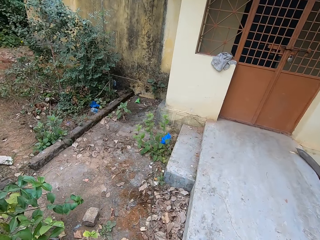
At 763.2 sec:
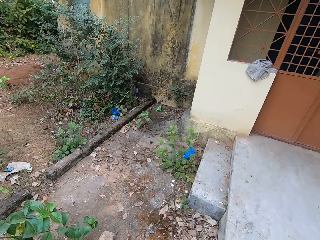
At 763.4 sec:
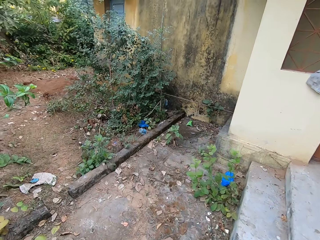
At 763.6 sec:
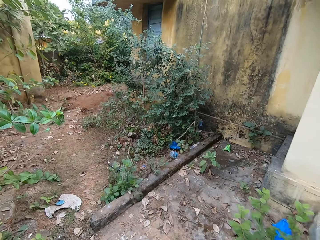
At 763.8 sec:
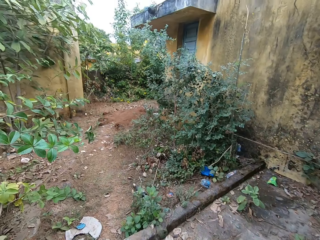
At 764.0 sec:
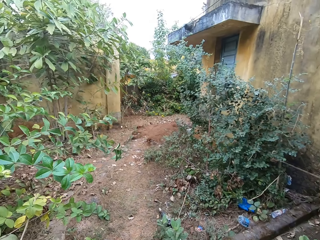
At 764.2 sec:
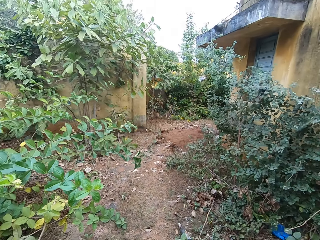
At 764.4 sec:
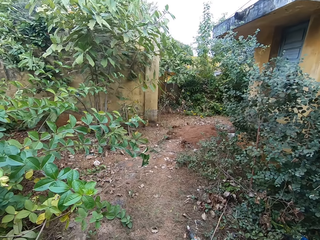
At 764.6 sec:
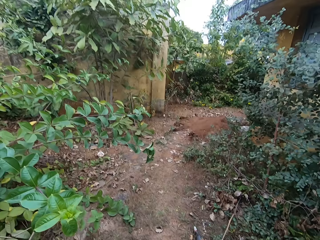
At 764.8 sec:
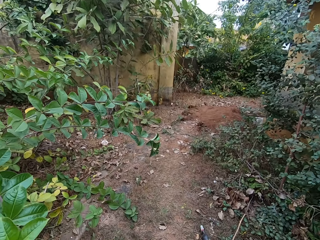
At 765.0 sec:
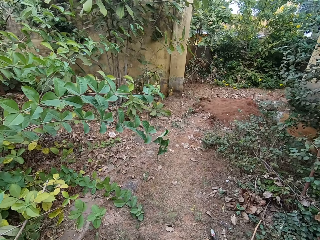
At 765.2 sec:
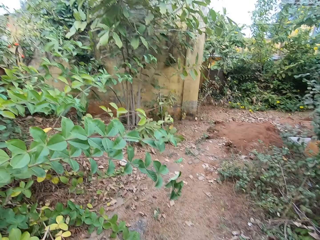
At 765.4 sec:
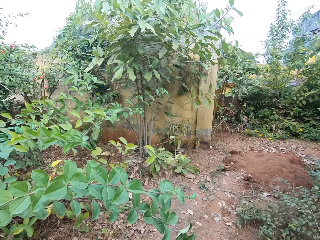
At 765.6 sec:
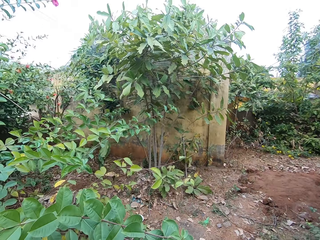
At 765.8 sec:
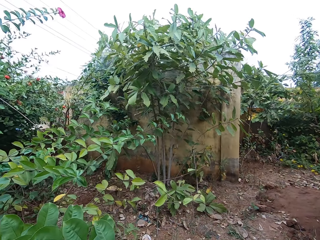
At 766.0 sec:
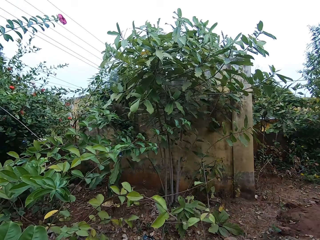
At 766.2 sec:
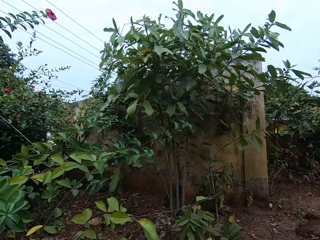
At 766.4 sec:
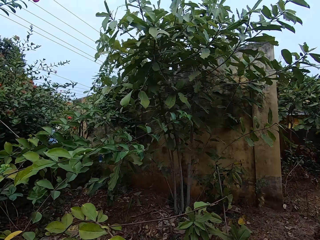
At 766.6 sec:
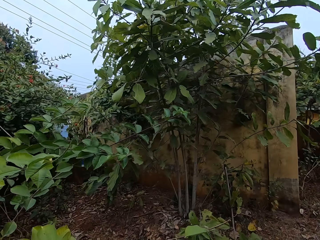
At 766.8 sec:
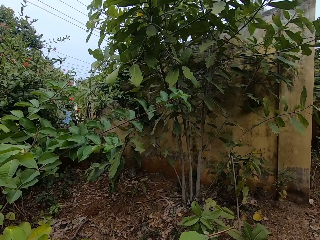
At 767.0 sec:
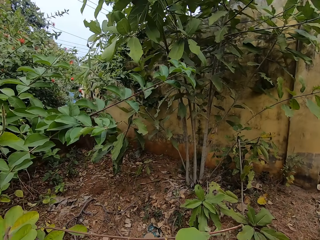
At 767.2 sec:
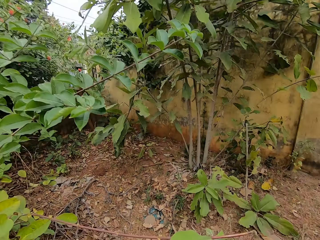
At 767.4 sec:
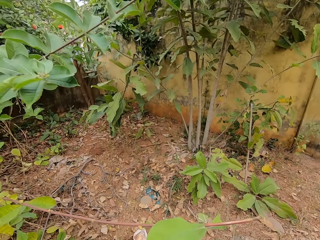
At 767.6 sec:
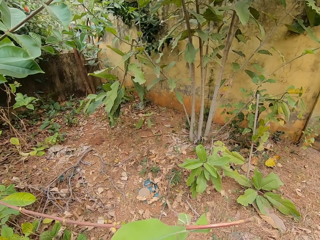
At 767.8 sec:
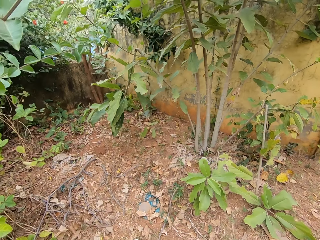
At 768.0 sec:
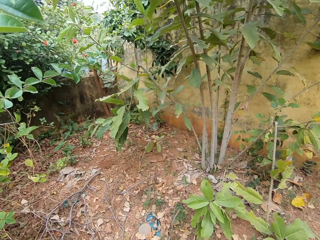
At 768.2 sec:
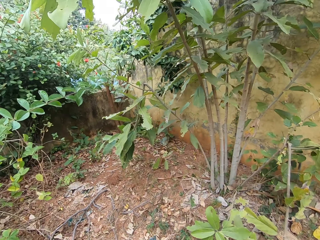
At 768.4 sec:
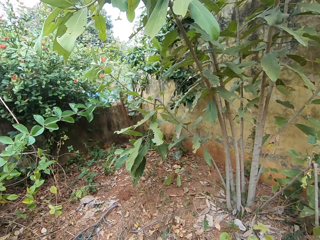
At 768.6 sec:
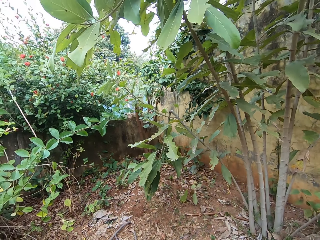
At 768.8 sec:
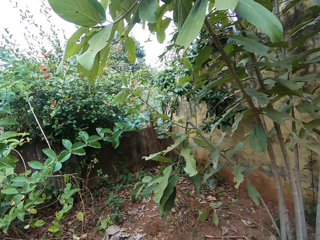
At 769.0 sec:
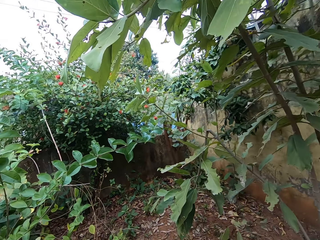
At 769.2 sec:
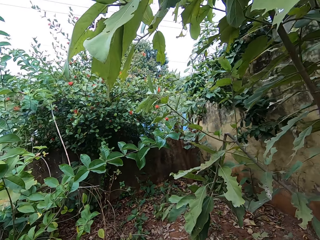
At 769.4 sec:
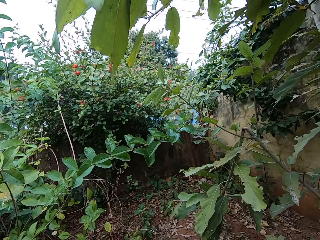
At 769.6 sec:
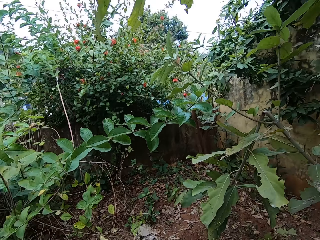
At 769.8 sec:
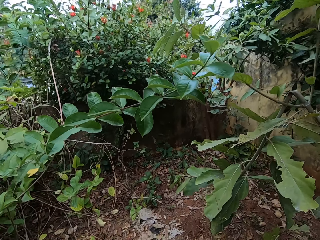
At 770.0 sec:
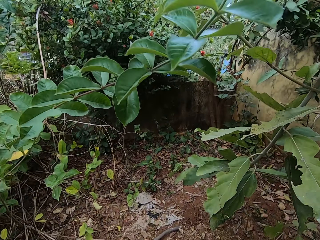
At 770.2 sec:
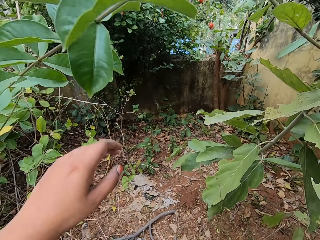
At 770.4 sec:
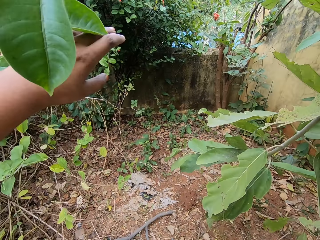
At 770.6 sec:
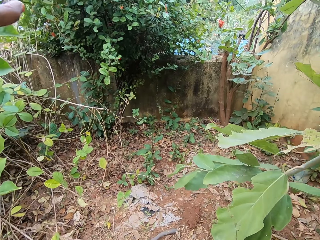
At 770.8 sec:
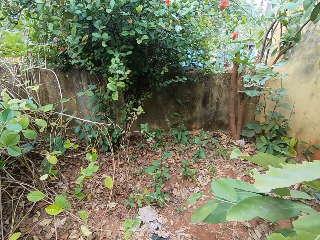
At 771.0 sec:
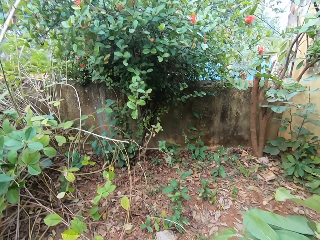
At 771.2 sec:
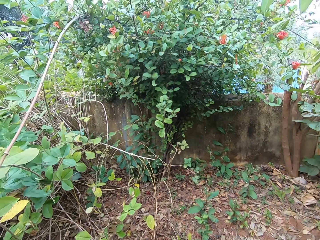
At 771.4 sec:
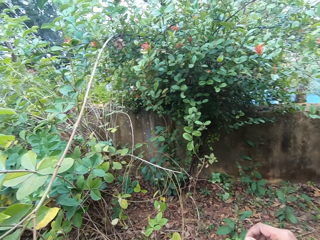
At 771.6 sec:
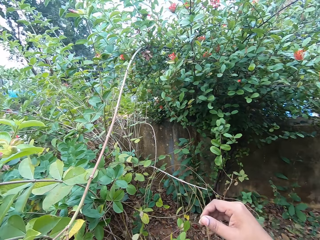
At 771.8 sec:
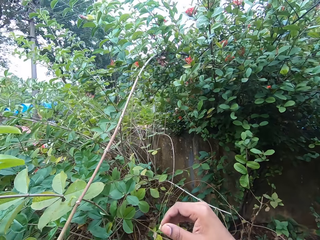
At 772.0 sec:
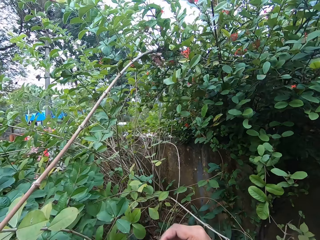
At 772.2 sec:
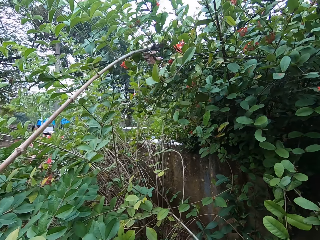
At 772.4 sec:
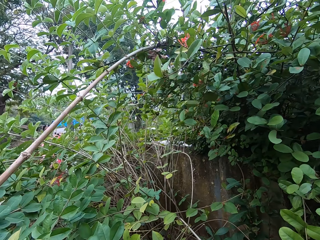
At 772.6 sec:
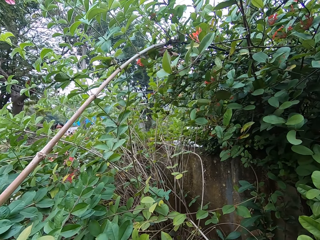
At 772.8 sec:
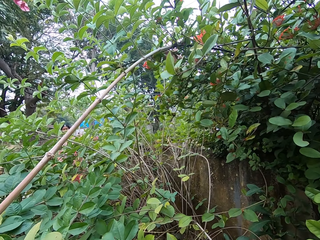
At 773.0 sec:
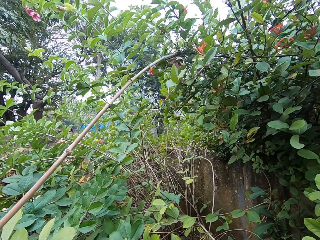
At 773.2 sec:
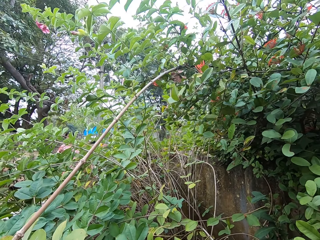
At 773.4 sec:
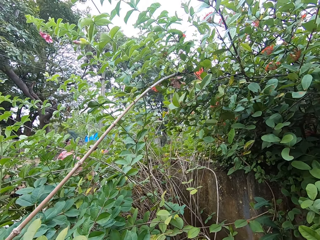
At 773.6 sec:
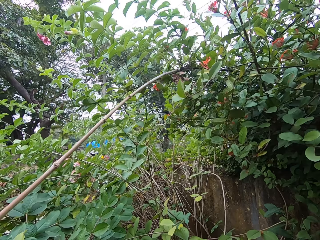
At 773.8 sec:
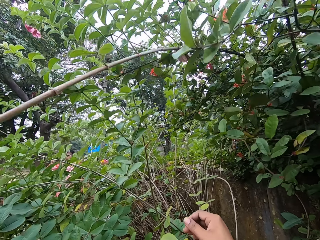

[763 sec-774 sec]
The camera wearer walks towards the side of the house on the house compound. They move a plant branch. They walk on the house compound.

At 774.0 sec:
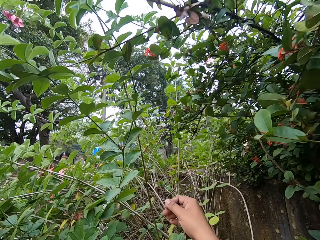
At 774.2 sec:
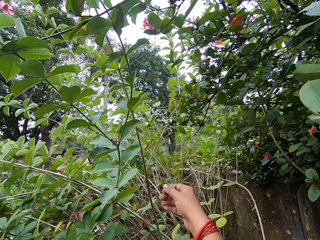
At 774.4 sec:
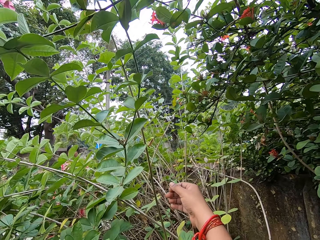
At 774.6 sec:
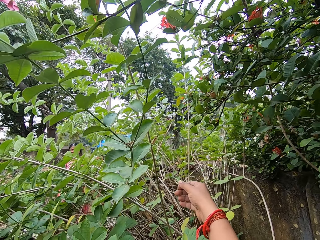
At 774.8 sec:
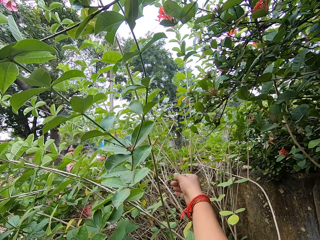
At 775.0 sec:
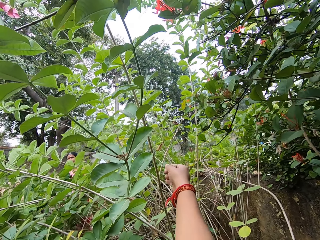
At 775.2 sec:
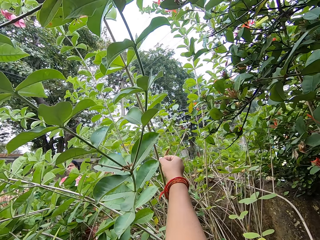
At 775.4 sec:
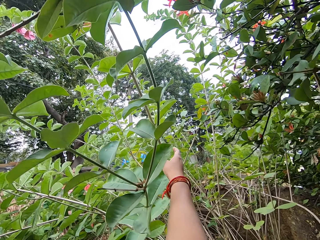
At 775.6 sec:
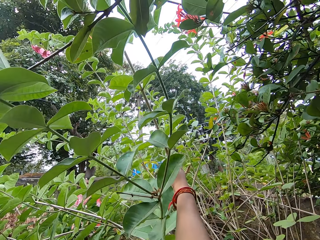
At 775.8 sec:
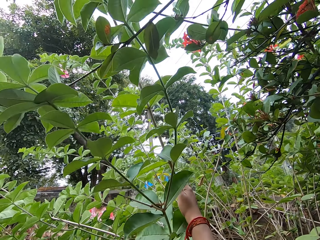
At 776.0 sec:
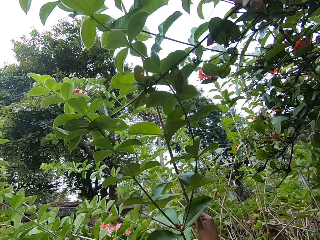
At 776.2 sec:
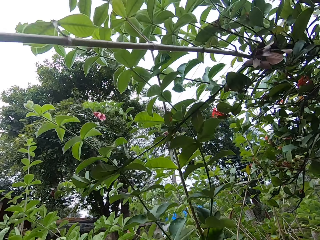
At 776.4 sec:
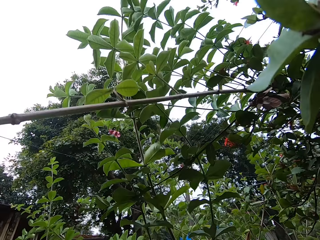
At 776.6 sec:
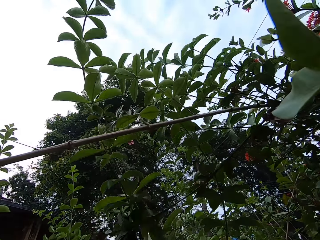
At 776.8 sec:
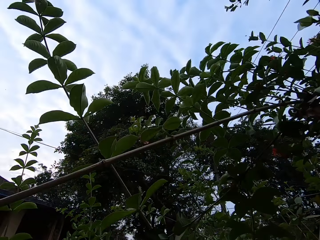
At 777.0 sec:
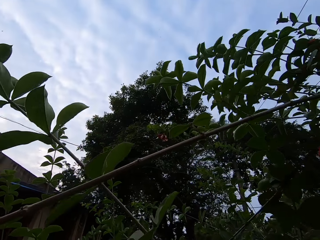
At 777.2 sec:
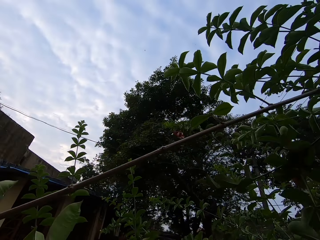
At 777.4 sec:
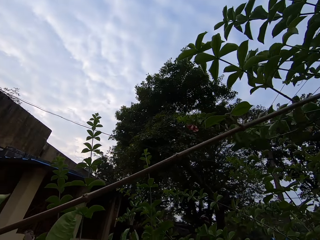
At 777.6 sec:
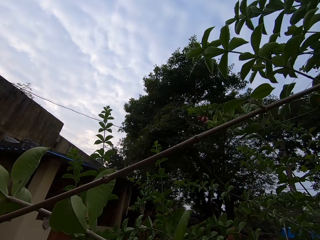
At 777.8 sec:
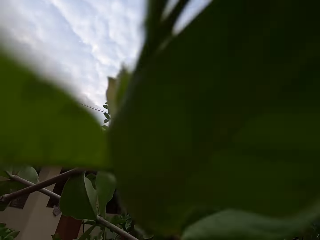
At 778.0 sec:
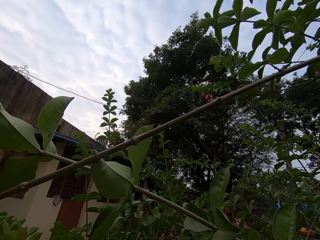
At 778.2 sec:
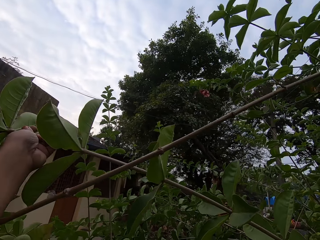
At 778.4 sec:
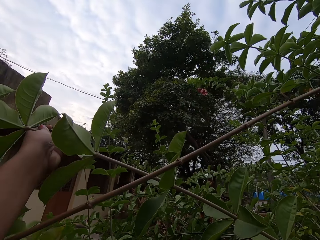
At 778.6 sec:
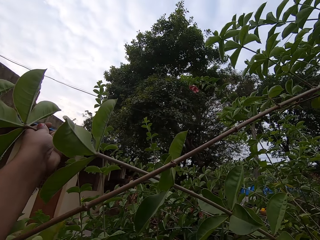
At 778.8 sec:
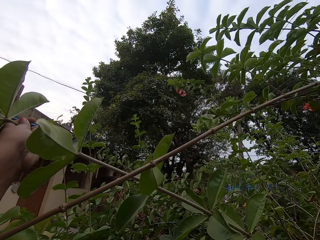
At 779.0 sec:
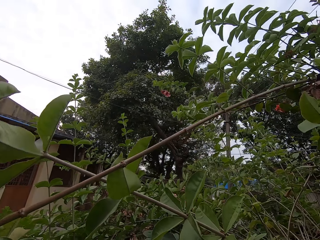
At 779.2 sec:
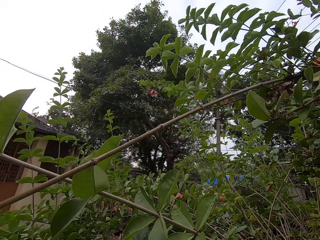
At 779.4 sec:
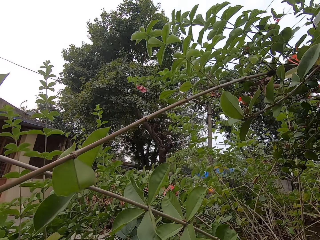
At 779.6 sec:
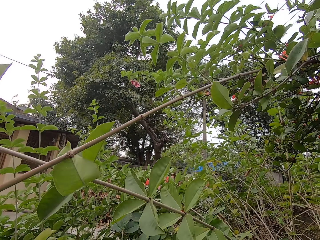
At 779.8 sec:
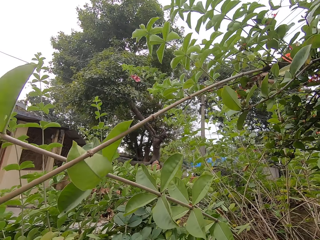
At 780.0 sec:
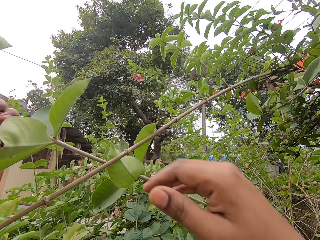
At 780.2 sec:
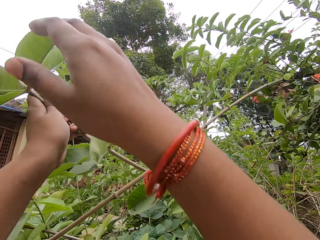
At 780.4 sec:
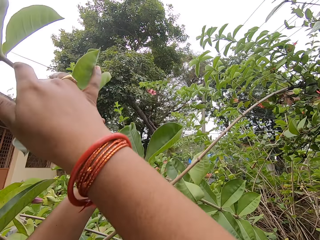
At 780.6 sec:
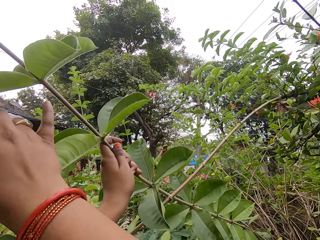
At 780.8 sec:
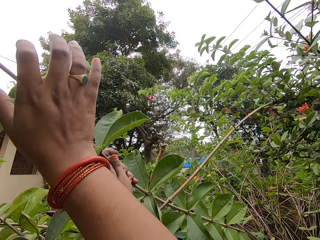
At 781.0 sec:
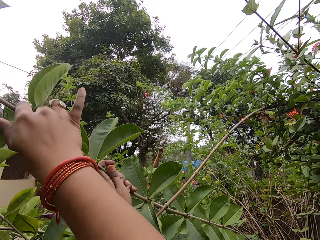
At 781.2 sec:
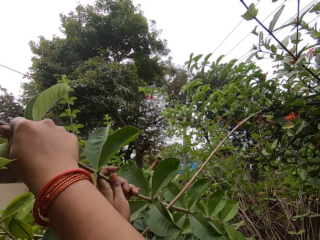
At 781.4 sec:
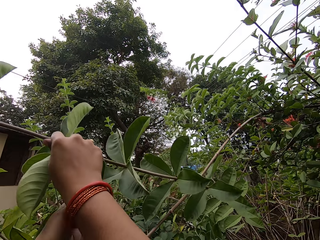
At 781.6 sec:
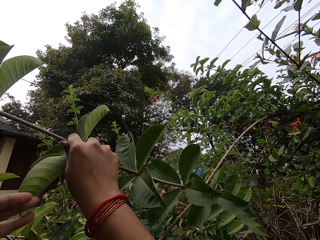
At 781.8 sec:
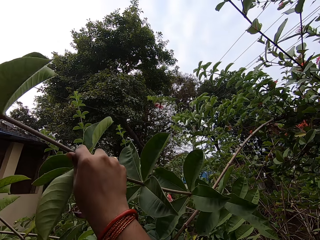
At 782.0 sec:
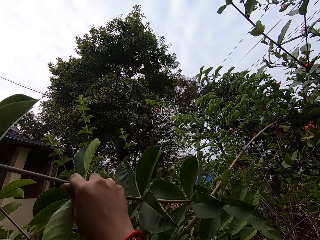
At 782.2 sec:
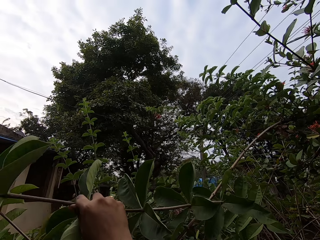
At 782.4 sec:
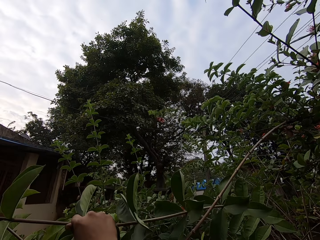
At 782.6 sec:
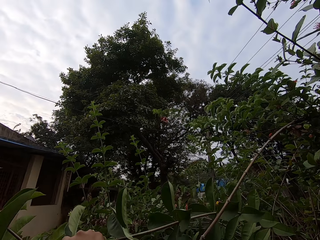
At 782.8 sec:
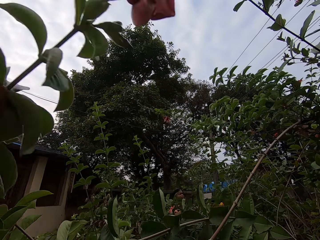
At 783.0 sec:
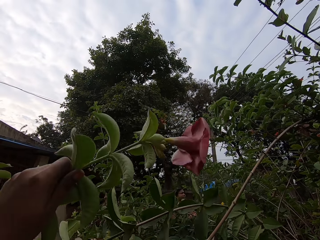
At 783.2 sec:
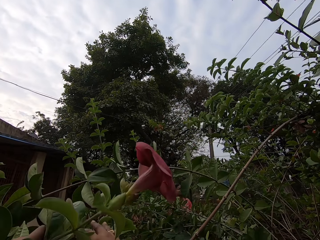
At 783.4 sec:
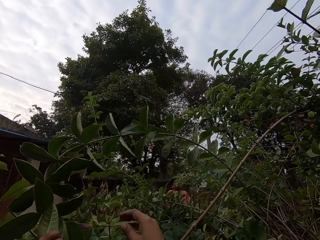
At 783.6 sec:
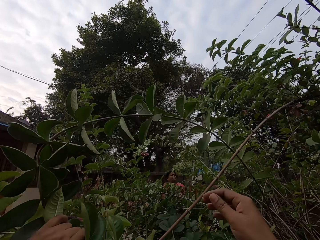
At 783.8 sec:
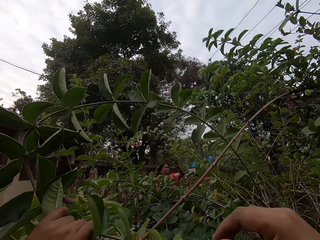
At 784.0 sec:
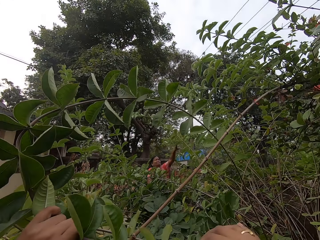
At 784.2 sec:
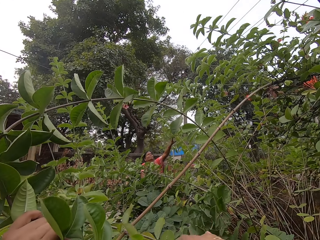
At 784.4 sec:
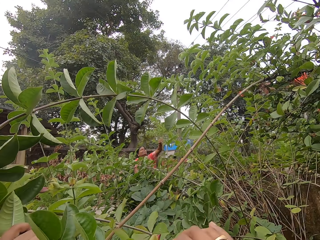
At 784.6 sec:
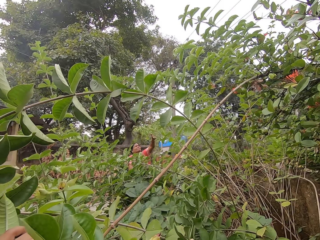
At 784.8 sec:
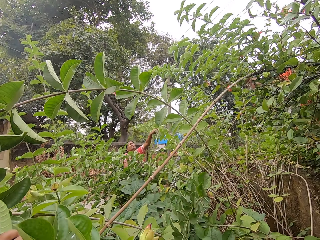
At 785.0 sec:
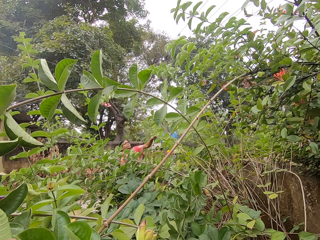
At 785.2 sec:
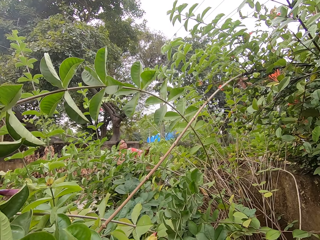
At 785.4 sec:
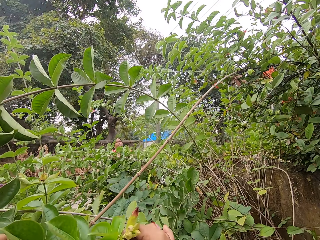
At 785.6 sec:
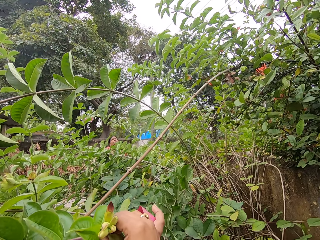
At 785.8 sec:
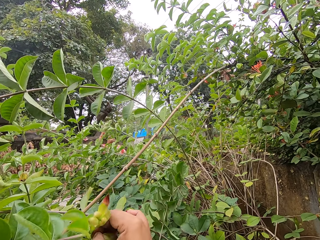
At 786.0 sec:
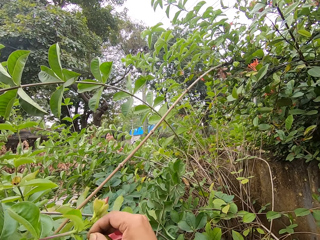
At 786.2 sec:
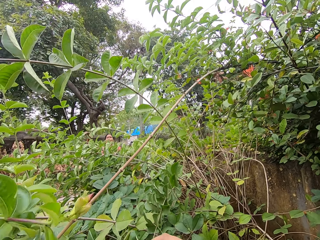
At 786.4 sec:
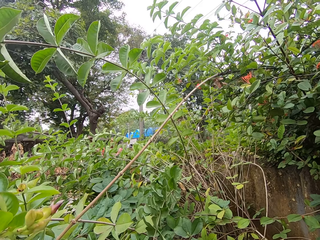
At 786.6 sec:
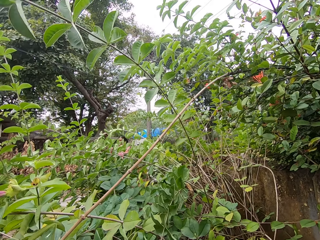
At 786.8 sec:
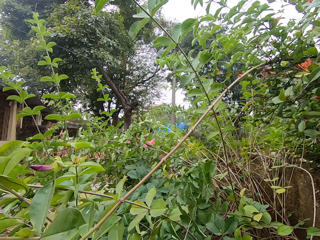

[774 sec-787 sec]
The camera wearer pulls a plant branch. They bend the tree branches. They hold the plant branch. They pluck a flower from the branch and hold the plant branch.
